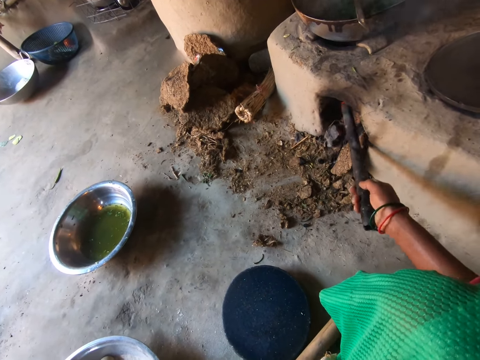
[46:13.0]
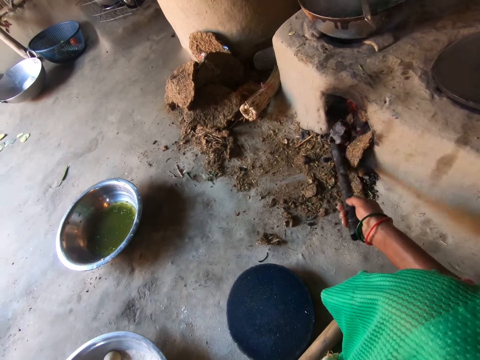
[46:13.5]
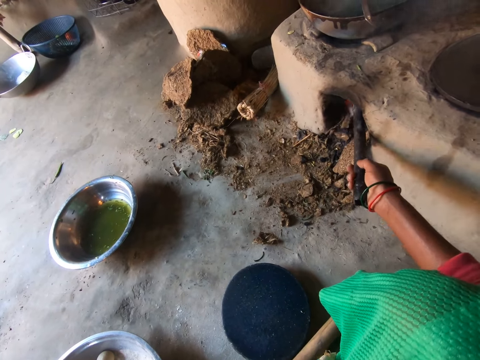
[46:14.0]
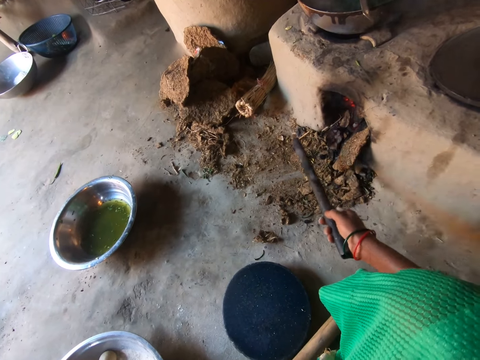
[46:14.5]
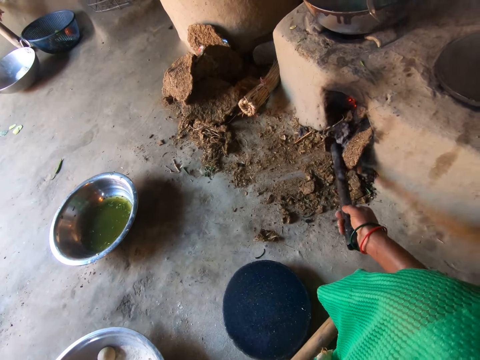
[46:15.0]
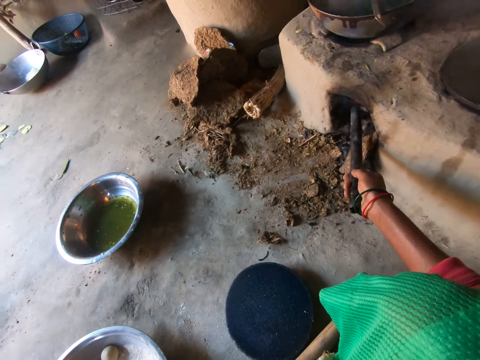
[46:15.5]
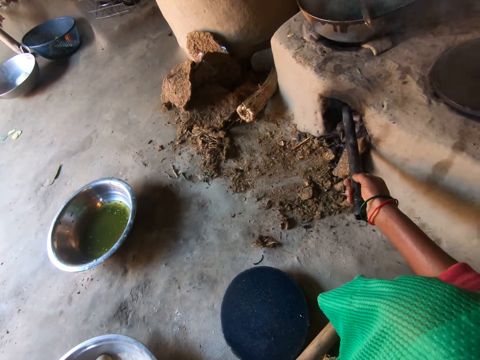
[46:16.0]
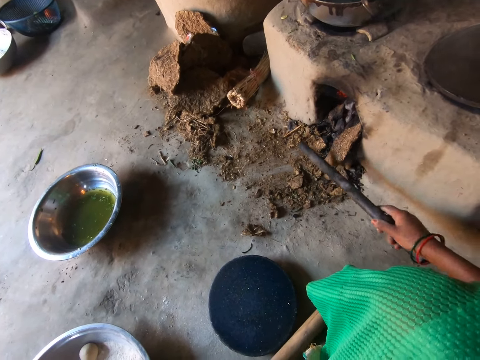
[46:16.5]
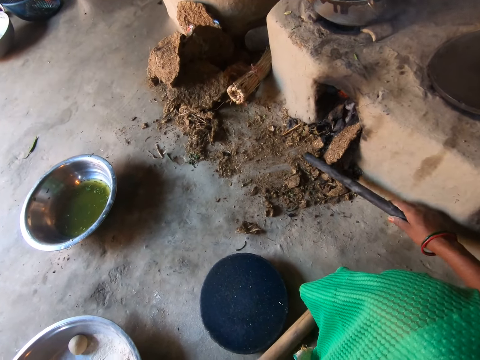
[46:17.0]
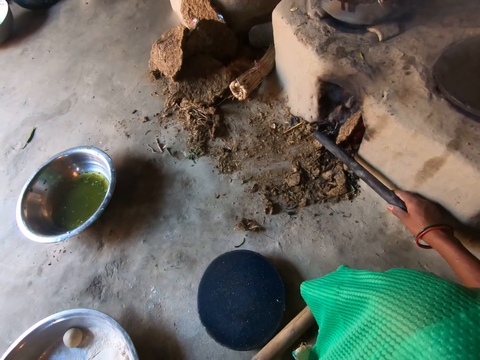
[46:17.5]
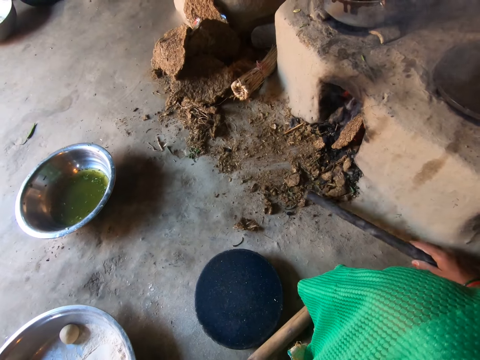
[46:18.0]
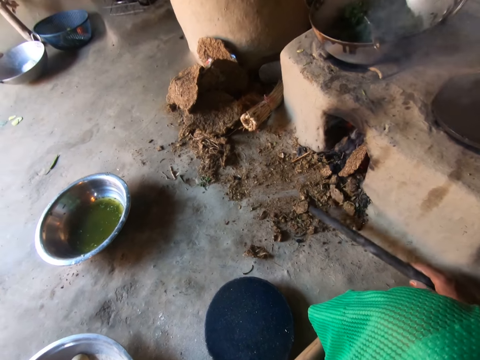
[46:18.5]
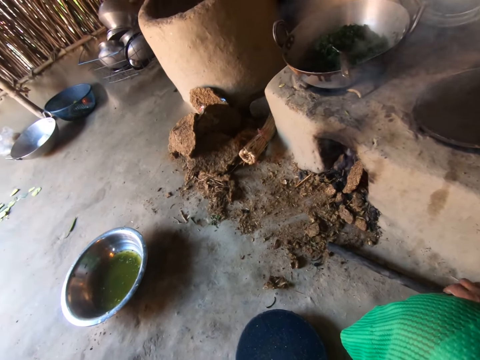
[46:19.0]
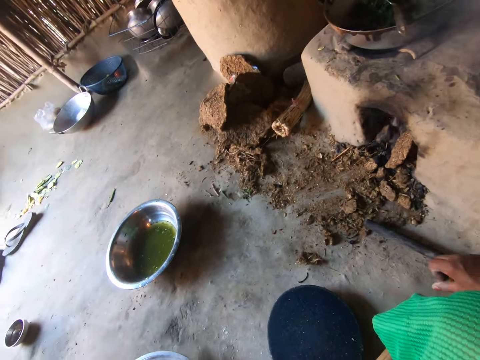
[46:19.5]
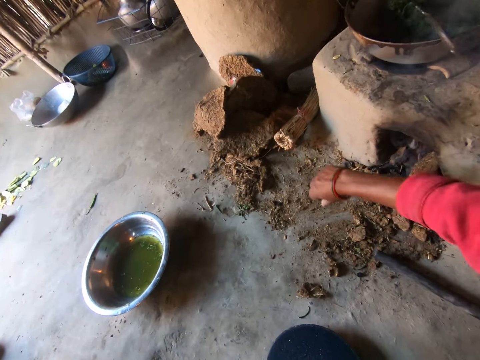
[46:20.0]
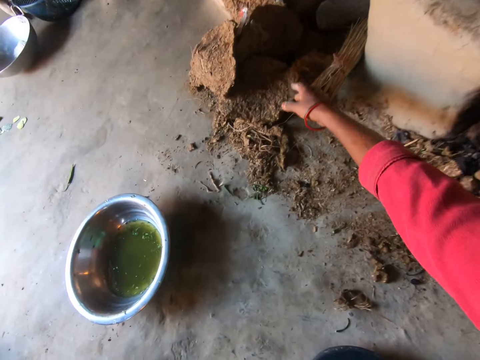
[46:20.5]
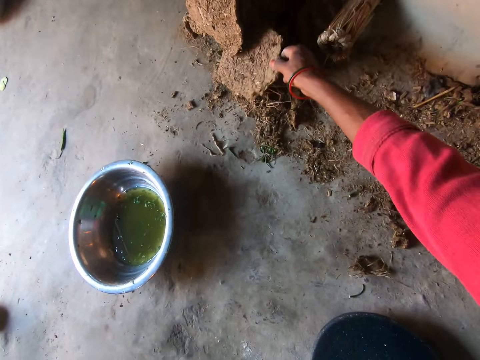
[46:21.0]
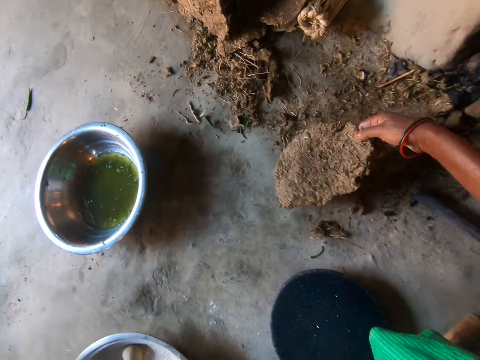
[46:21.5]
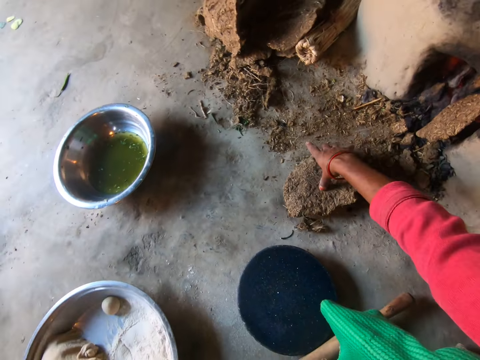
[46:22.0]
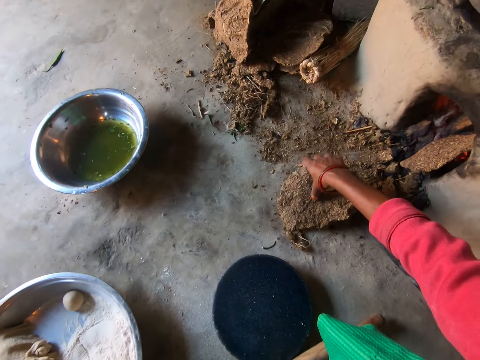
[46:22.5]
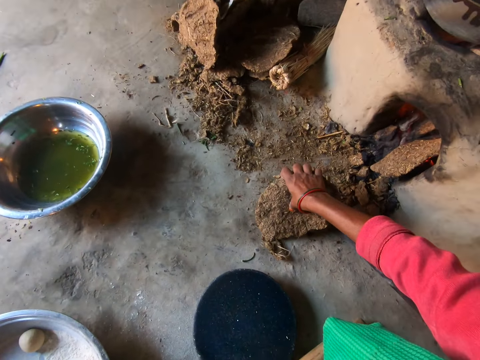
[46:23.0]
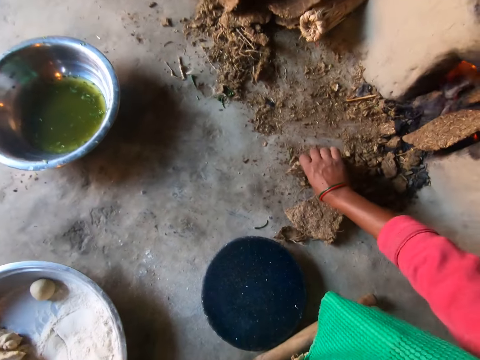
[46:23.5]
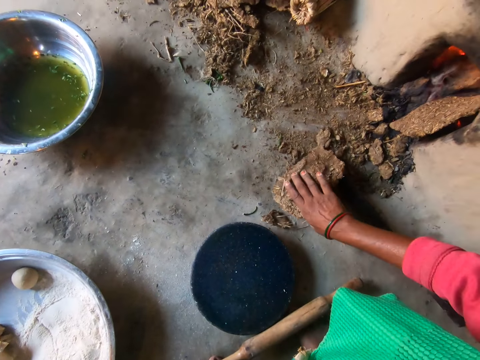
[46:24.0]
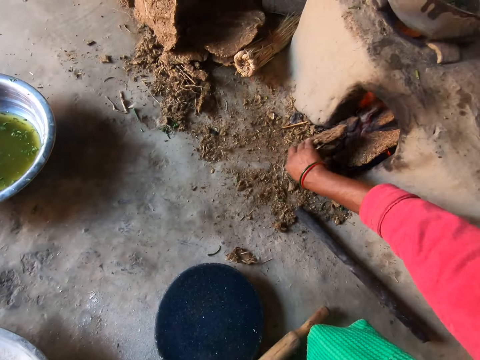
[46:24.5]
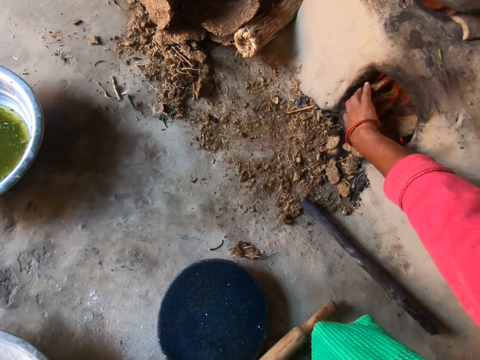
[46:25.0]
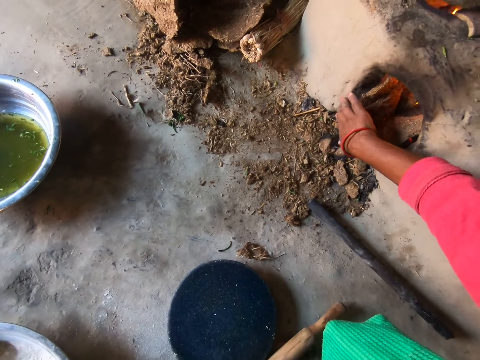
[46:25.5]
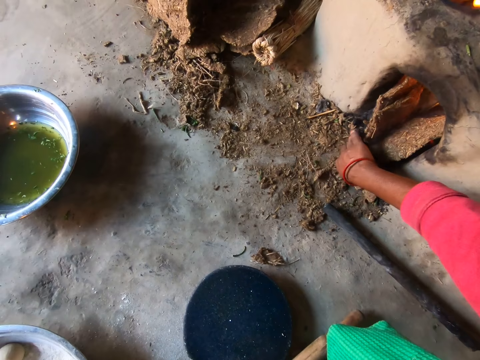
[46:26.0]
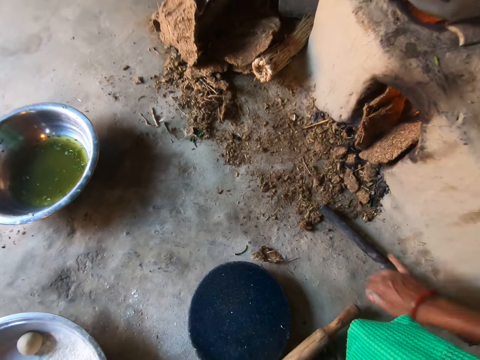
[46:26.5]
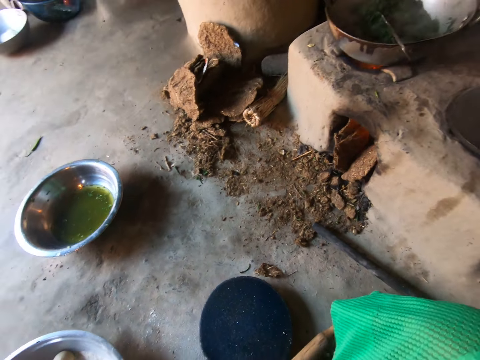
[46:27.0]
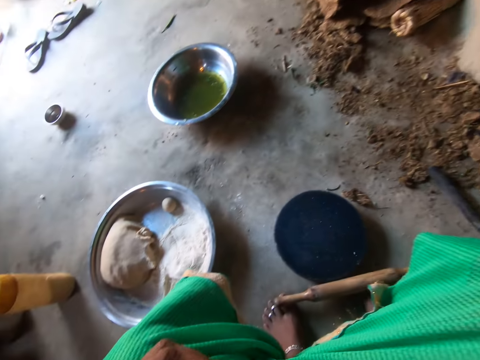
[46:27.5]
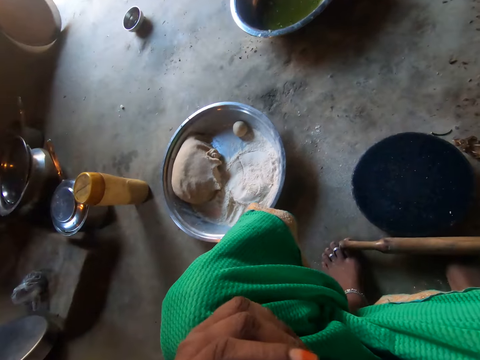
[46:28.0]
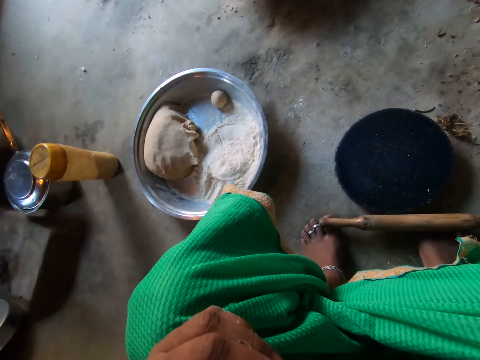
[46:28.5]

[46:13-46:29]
The camera wearer pushes mud with a rod repeatedly. She puts the rod on the floor. She takes firewood or mud with her right hand. She breaks the firewood into two. She picks up the mud. She puts the firewood in the stove. She pushes the mud in the stove.

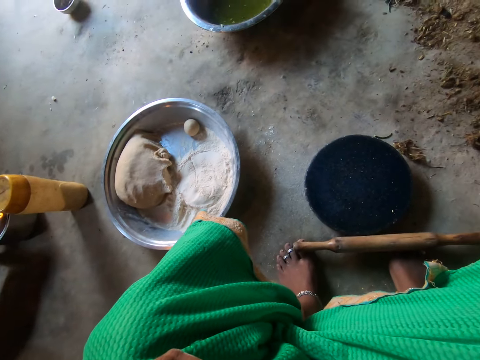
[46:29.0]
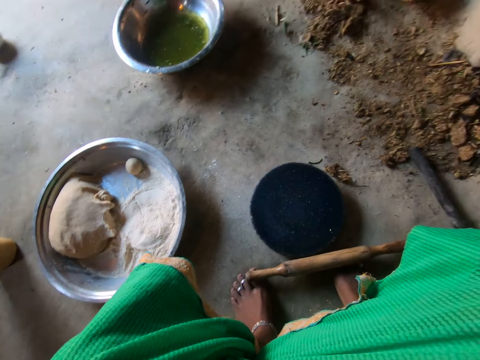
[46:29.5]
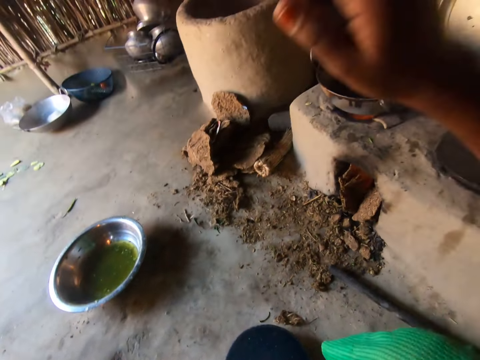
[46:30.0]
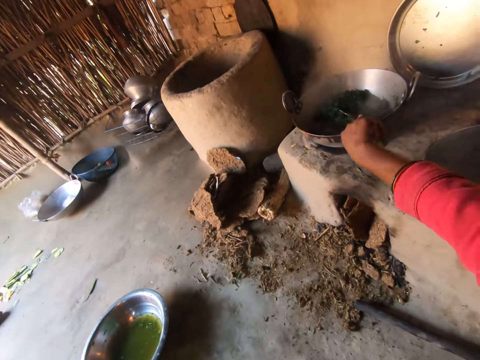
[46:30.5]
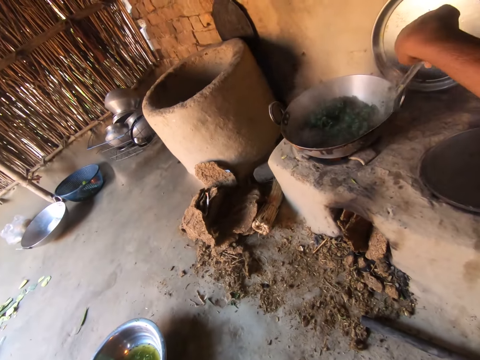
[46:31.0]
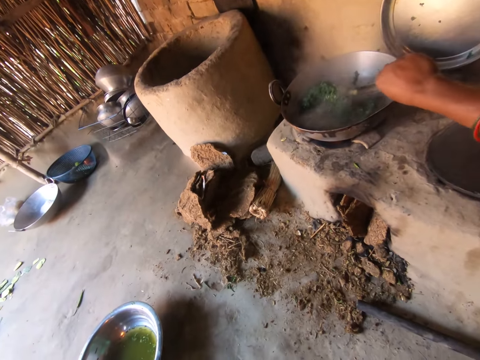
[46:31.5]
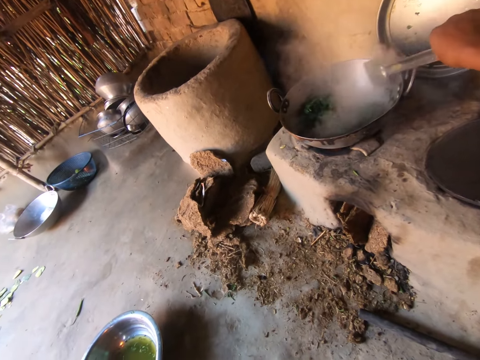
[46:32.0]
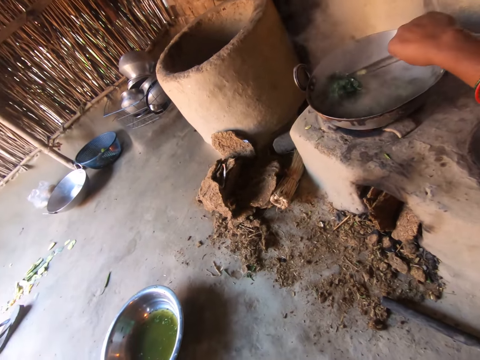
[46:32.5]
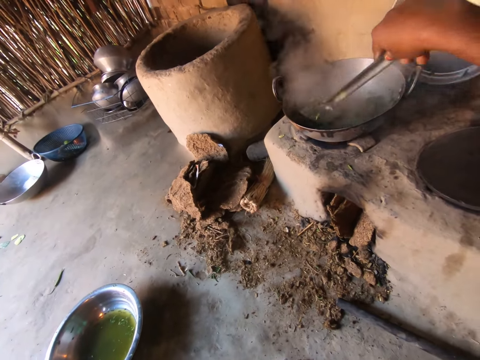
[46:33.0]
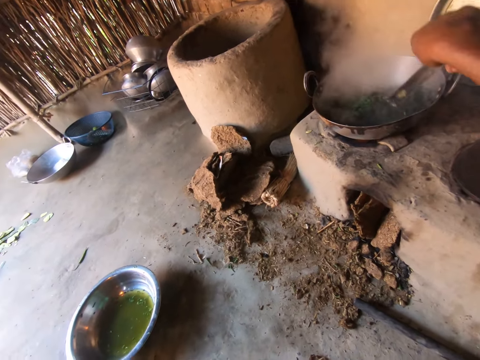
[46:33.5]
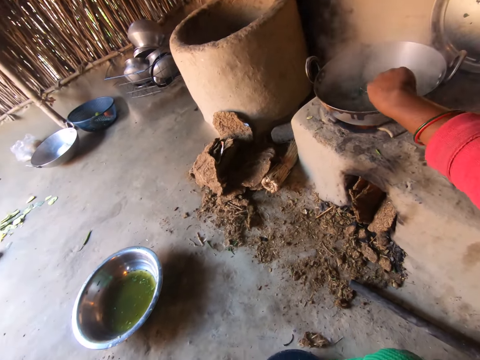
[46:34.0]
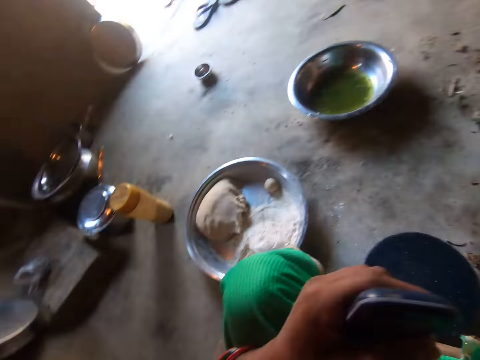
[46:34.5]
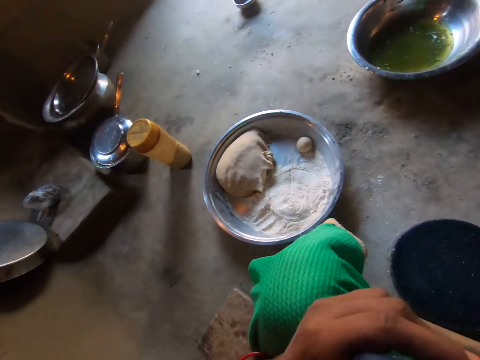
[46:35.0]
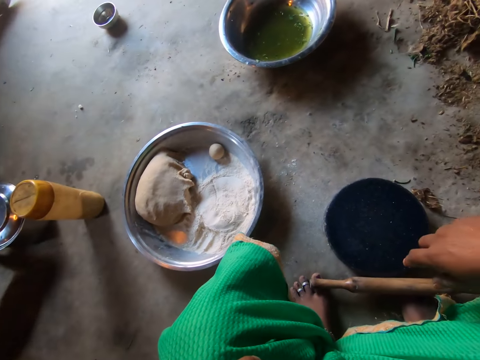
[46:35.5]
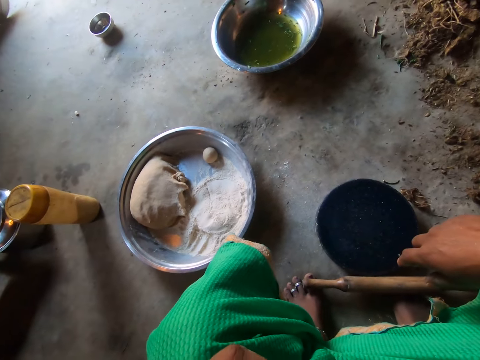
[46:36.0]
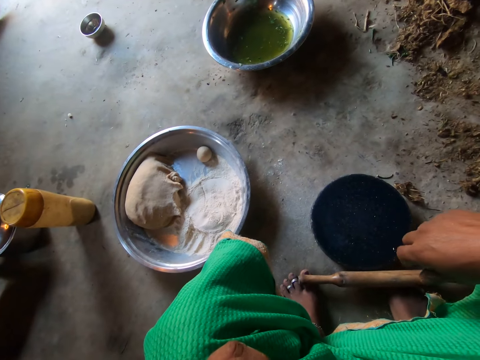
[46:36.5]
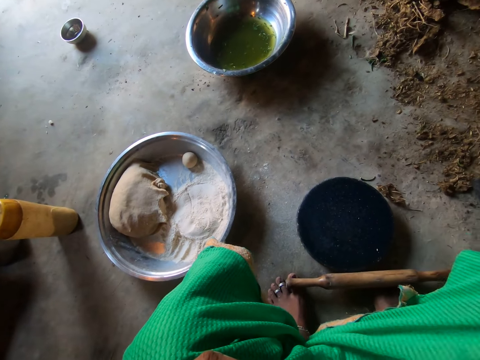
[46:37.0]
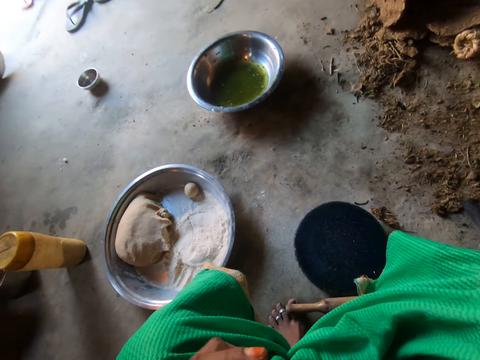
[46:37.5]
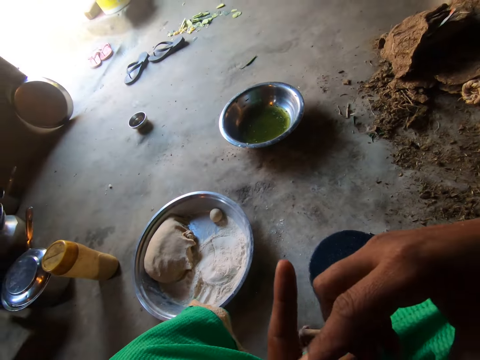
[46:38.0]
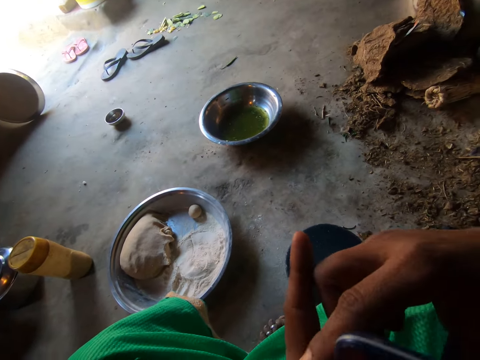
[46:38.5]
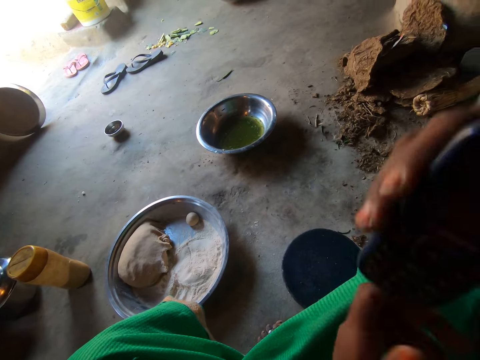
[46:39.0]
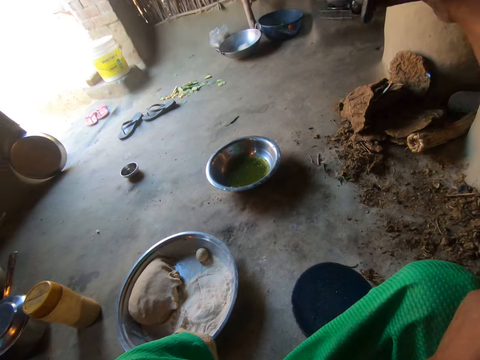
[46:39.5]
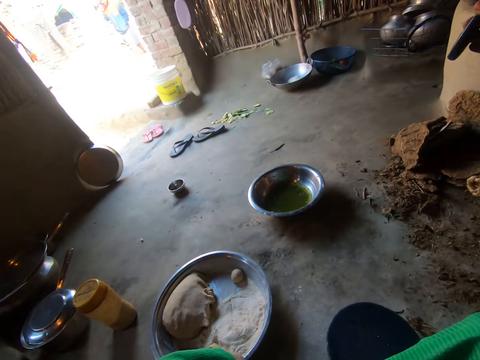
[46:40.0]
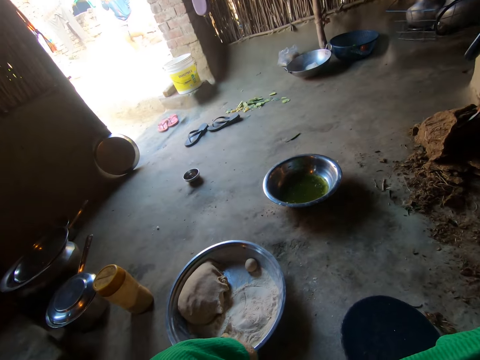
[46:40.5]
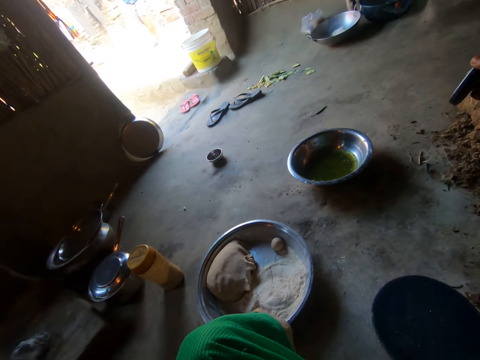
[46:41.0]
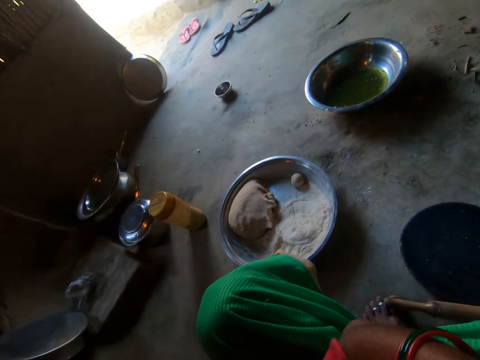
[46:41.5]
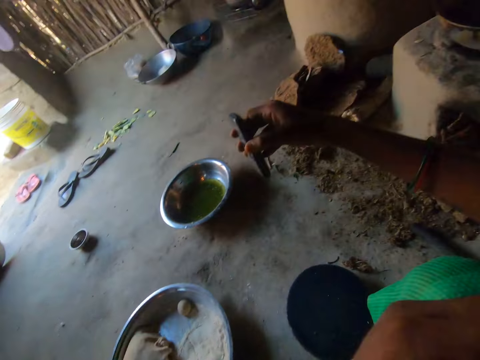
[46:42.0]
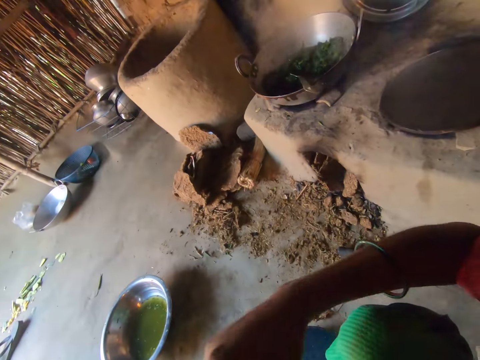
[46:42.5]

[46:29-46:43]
The camera wearer carries the spoon or spatula in the pot with her right hand. She stirs the food in the pot with the spoon. She mixes the vegetable with the spatula. She puts the spatula on the pan. She holds the phone with her right hand. She converses on the phone.
